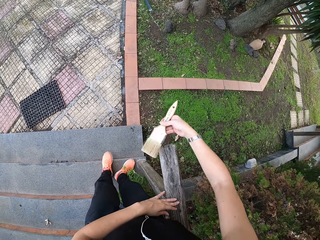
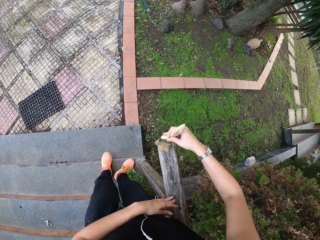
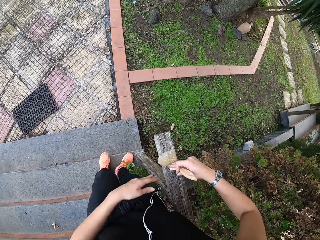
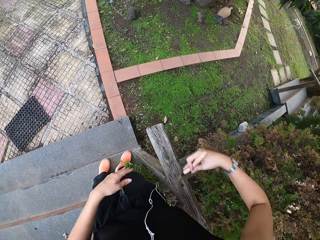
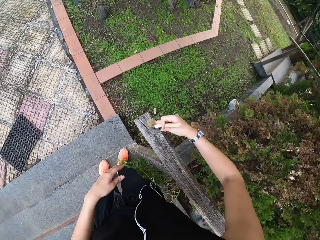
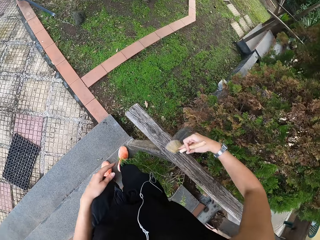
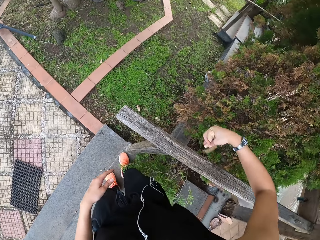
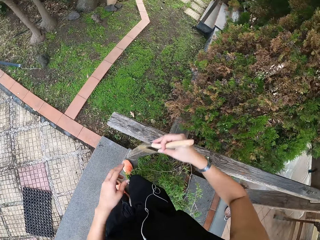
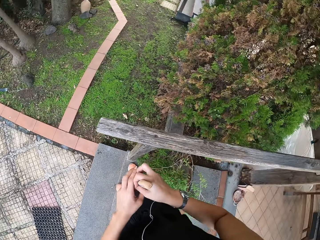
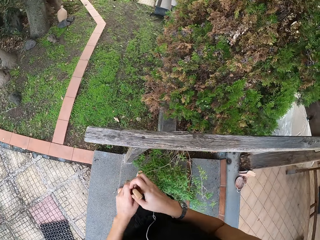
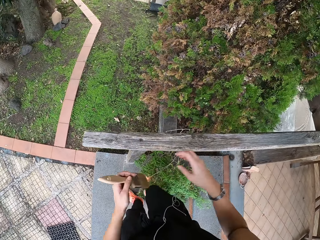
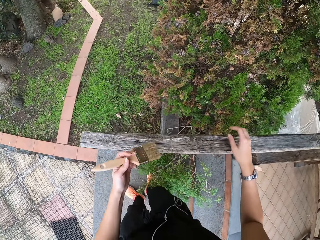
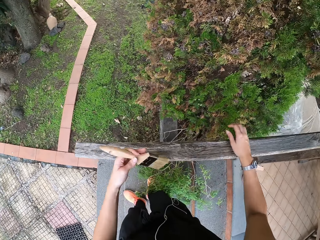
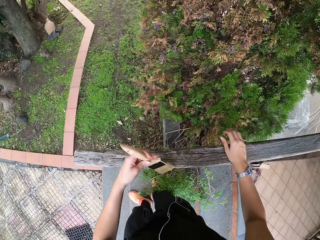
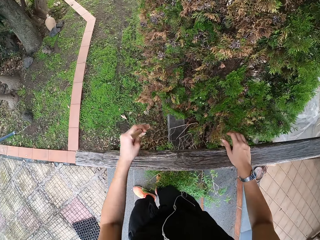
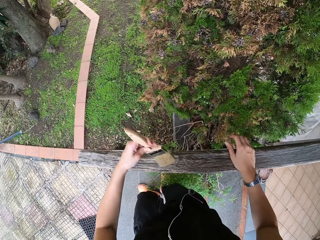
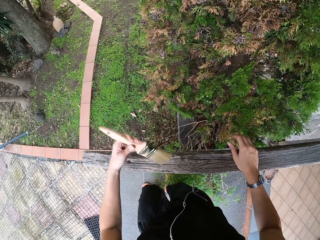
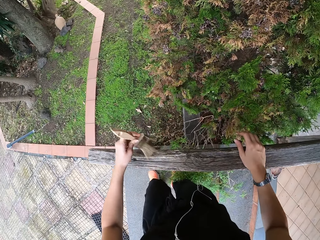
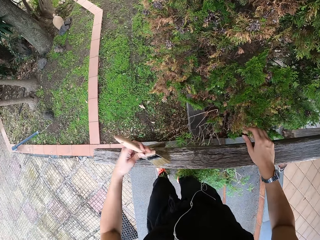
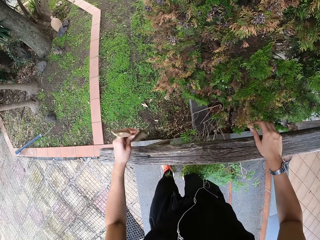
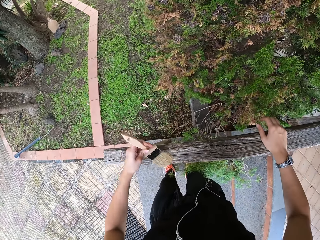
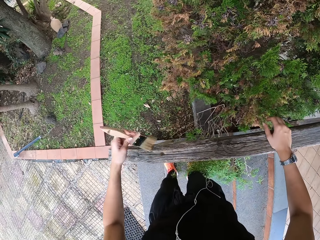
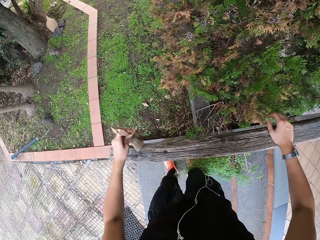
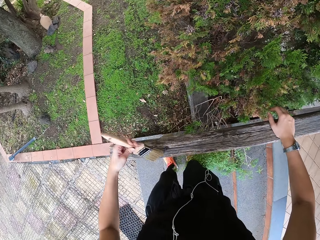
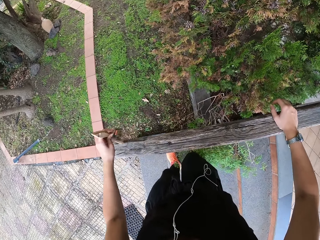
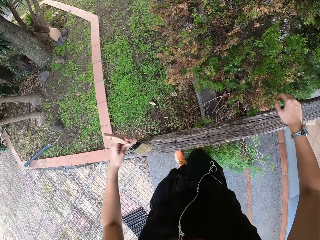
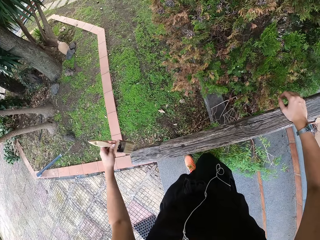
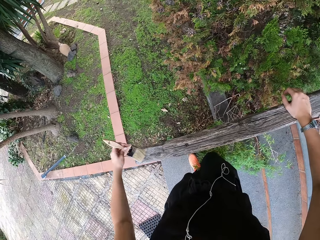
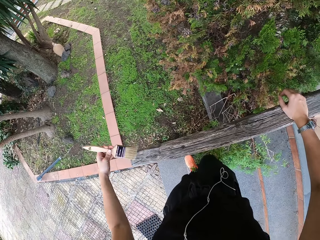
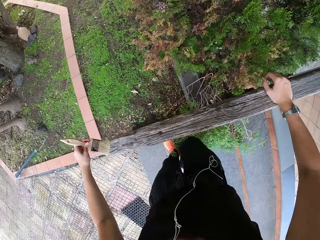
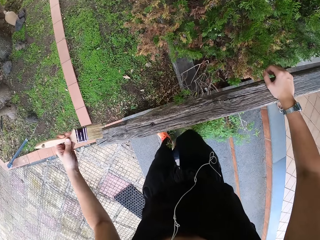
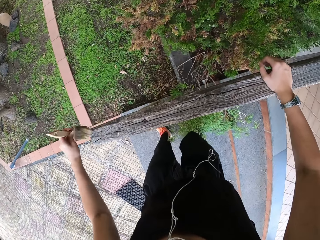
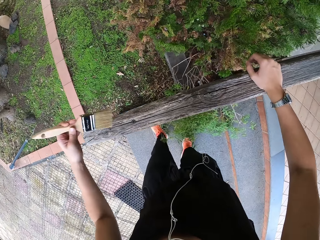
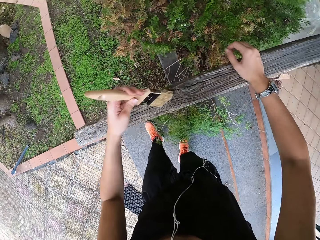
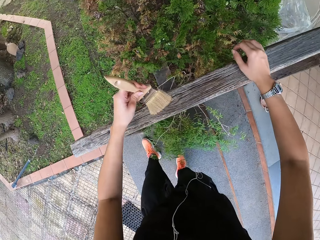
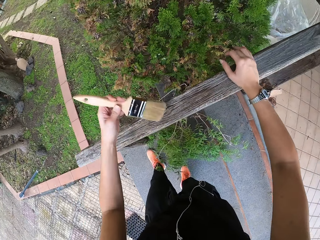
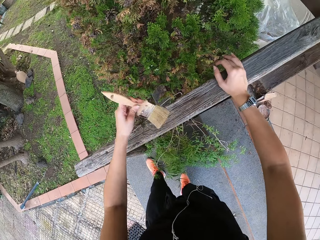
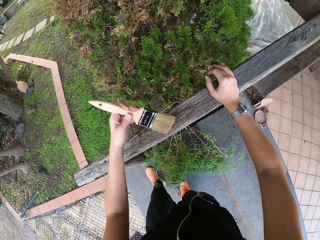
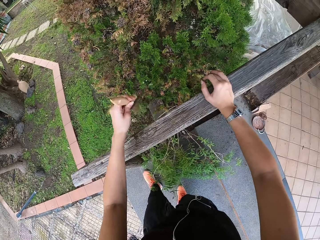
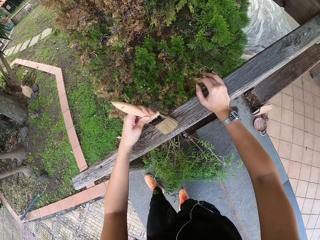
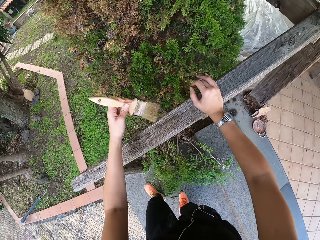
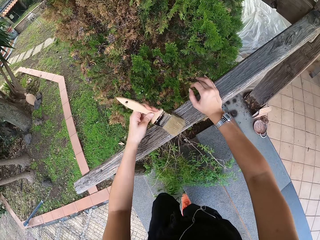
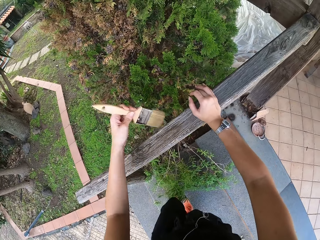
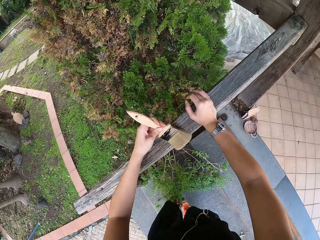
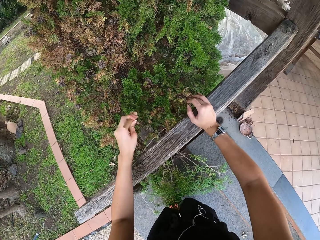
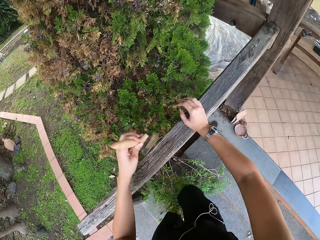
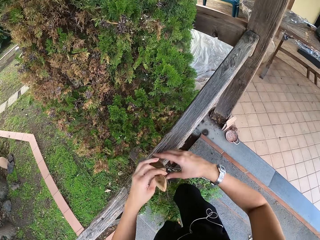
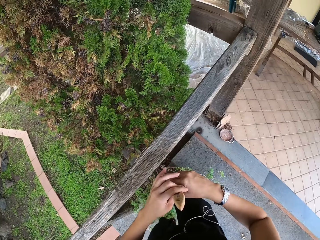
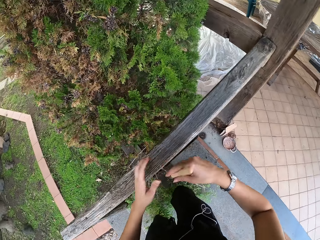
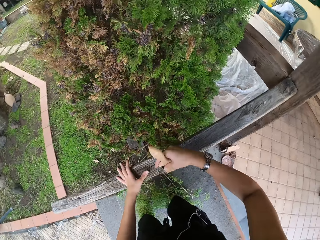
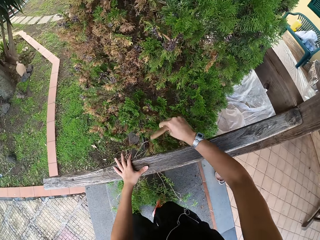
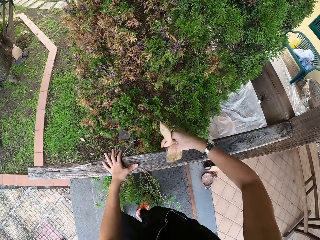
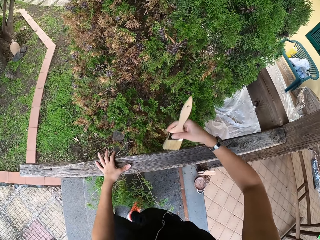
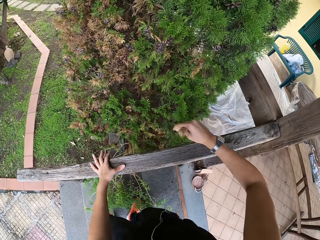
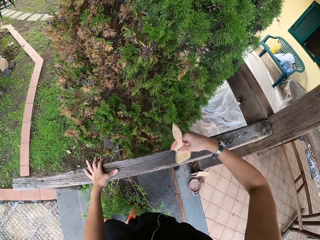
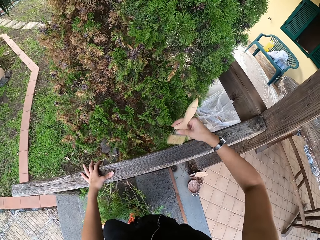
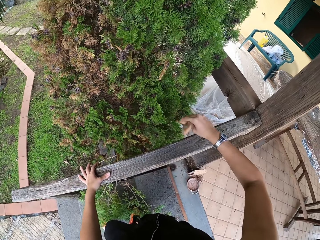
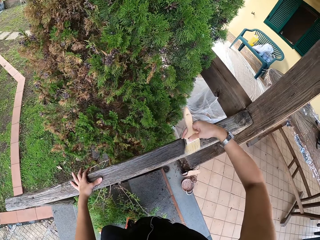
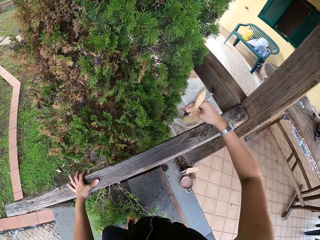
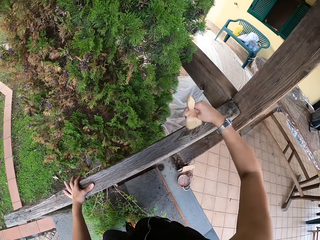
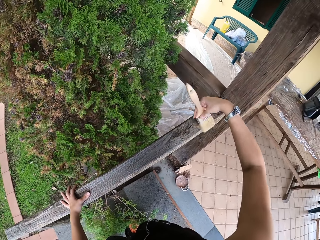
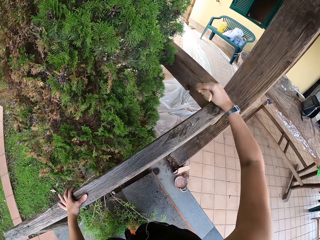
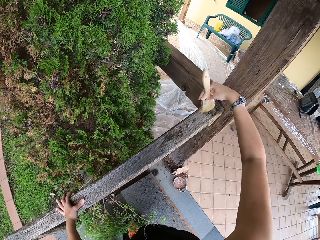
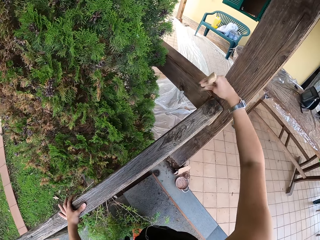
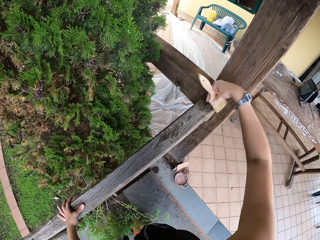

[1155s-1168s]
The camera wearer transfers the paint brush to the left hand. They brush the wood with the paint brush. They transfer the paint brush to the right hand. They brush the wood with the paint brush again.

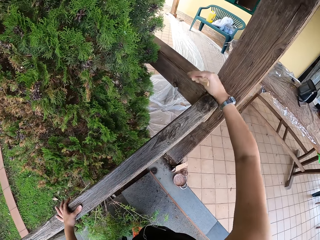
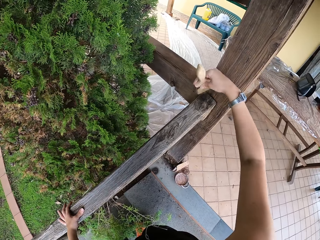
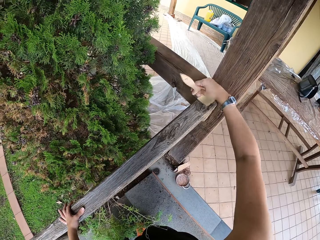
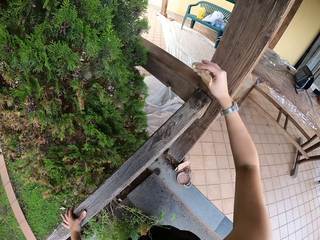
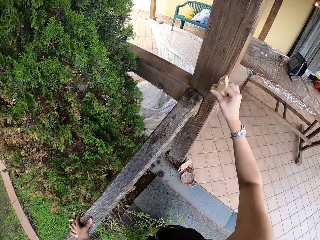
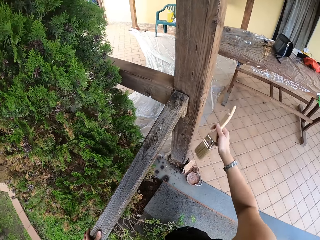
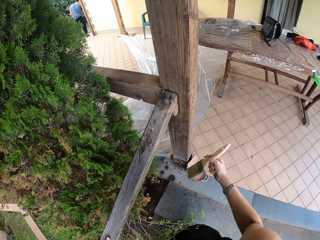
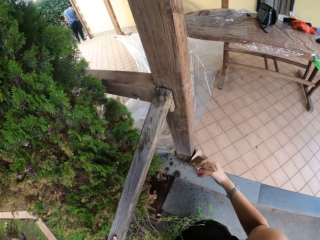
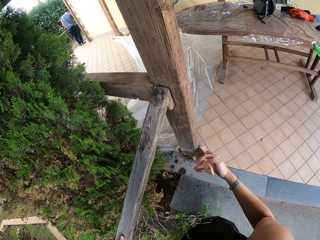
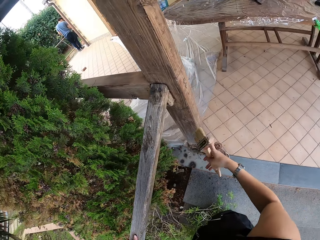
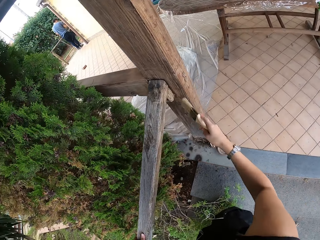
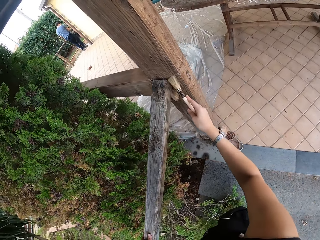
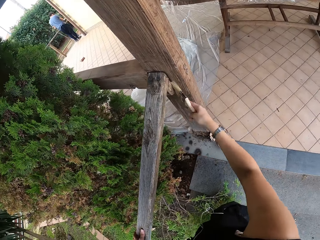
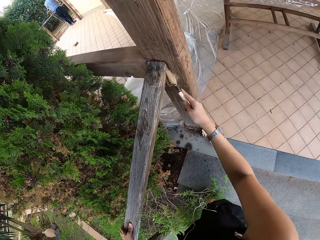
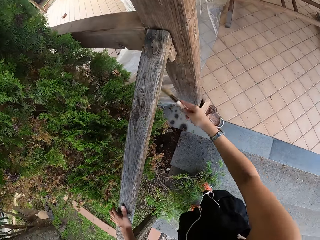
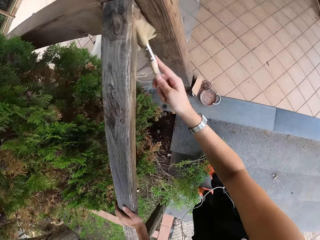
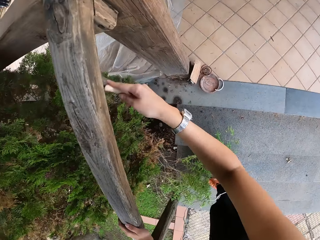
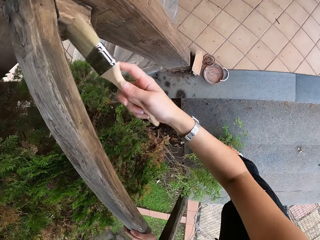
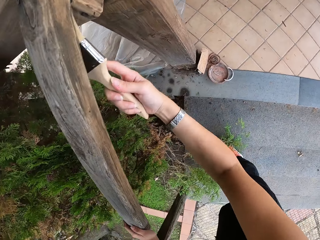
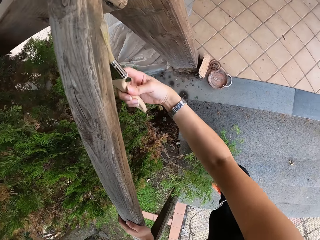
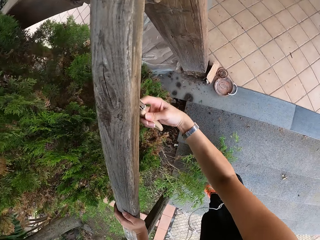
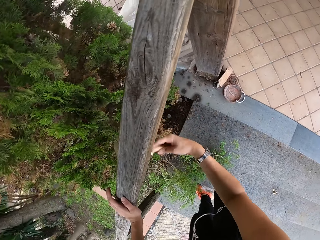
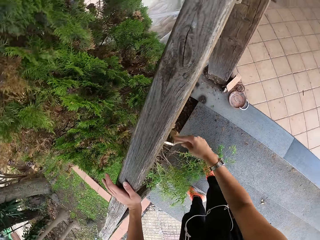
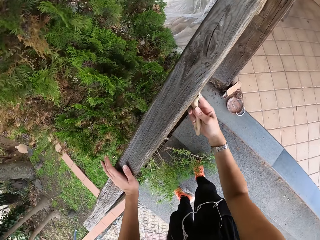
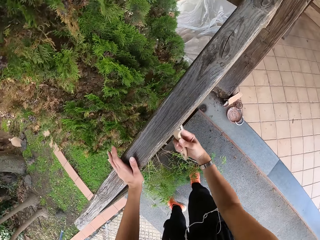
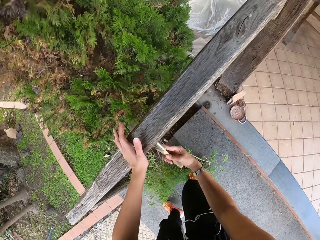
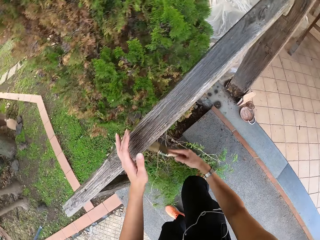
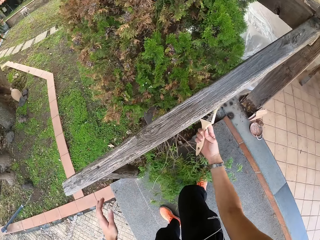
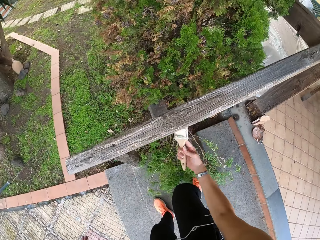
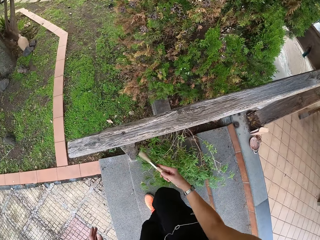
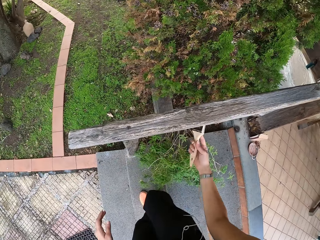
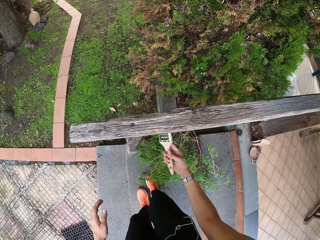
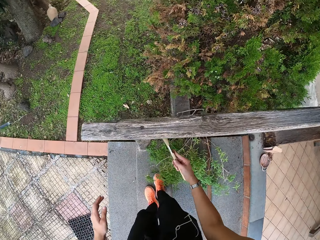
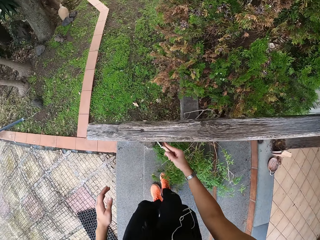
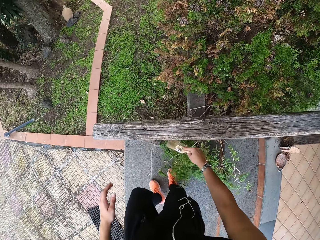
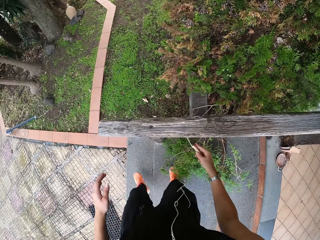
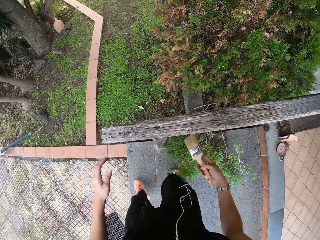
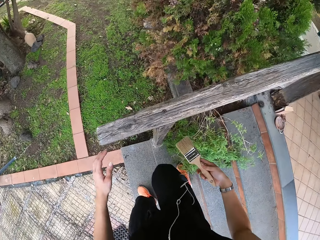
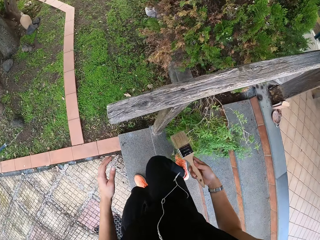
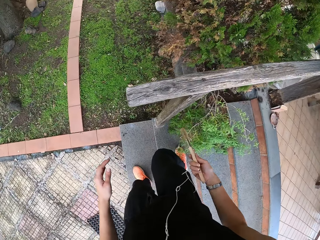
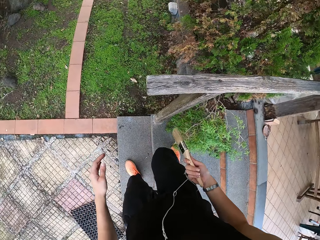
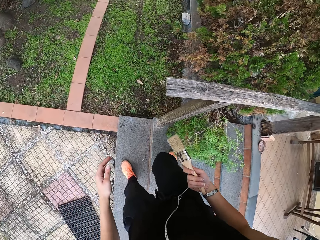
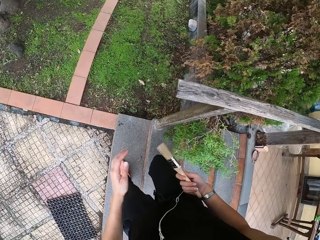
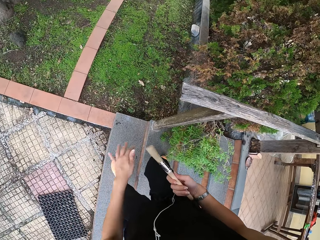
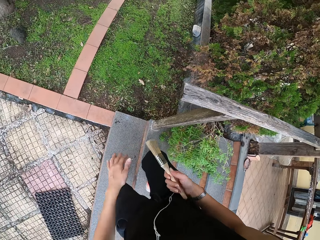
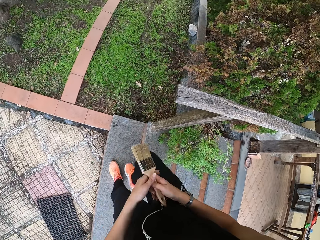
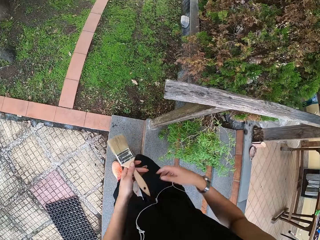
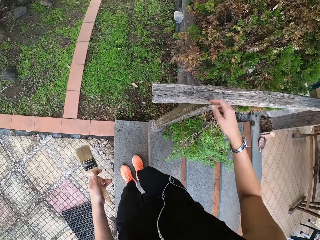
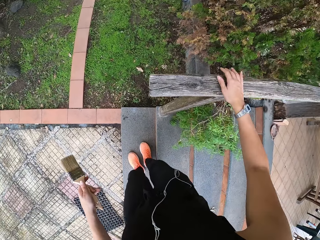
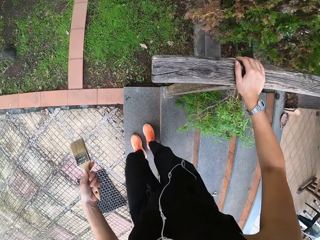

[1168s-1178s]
The camera wearer adjusts the paint brush. They turn the brush. They brush the wood with the paint brush. They rub the paint brush with the left hand. They transfer the paint brush to the left hand.
